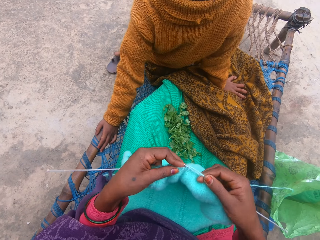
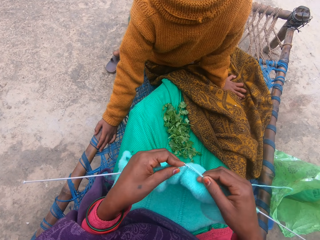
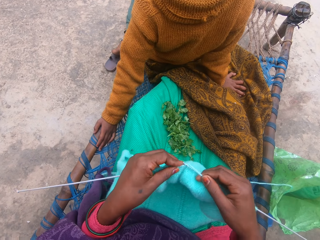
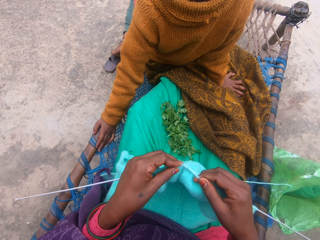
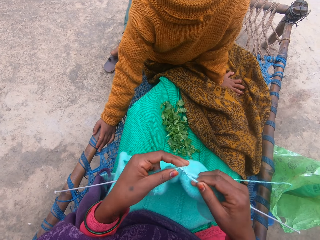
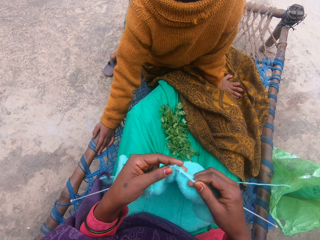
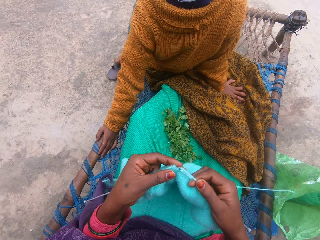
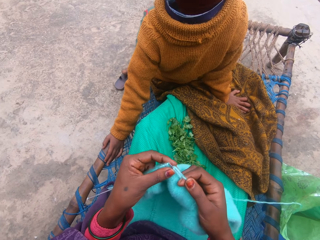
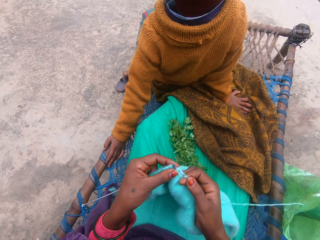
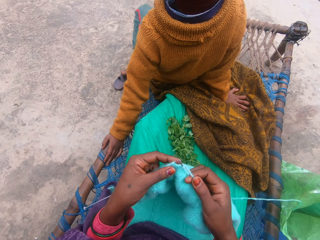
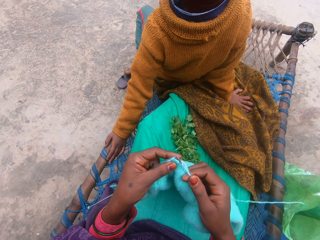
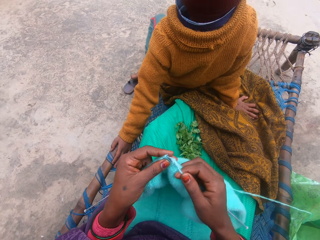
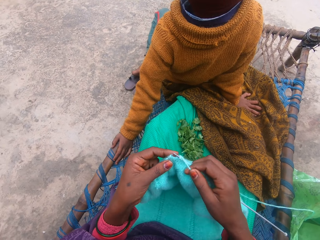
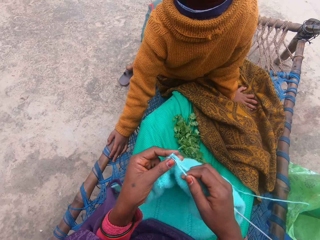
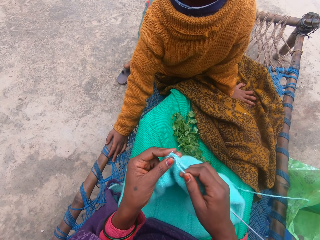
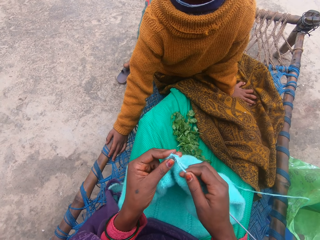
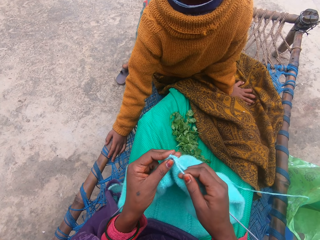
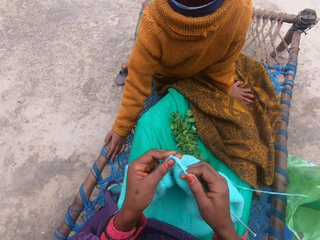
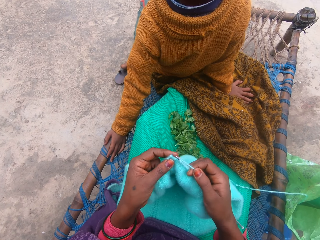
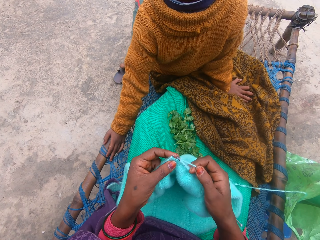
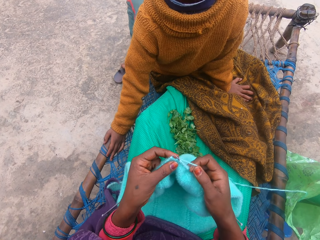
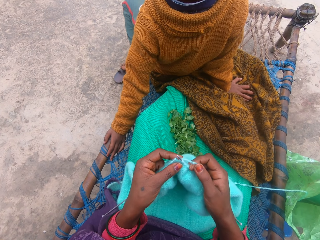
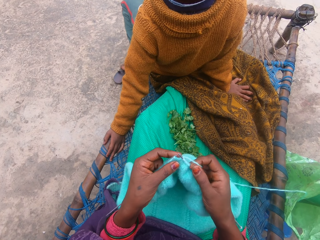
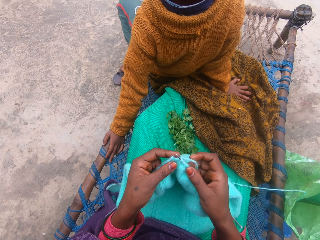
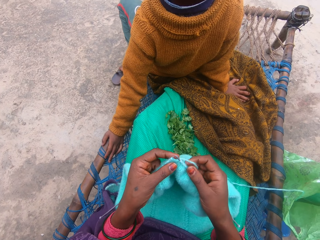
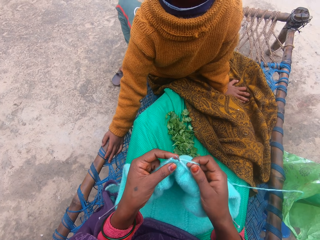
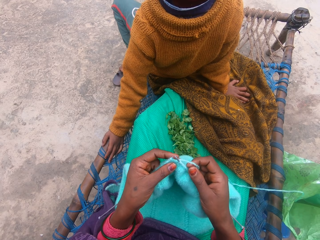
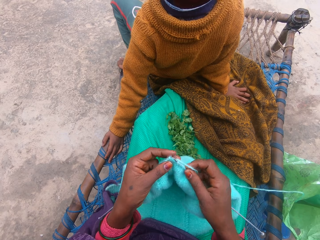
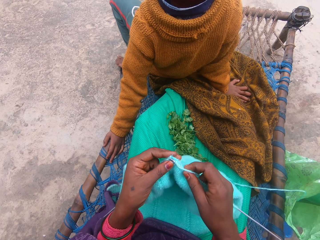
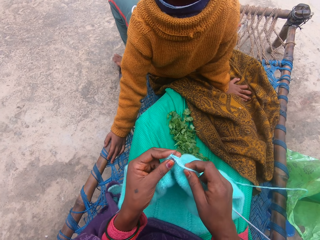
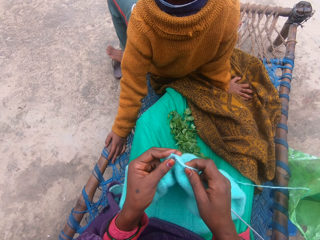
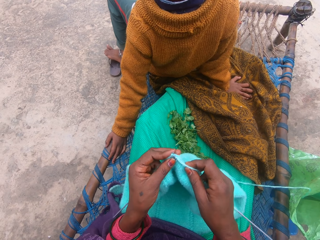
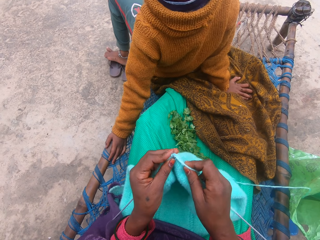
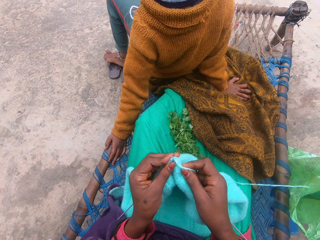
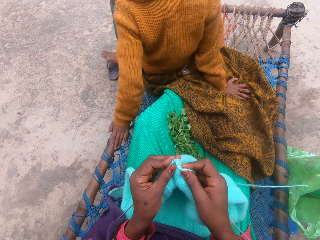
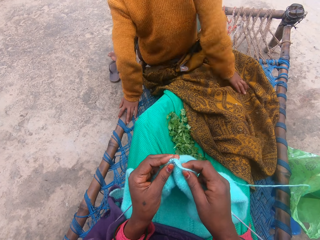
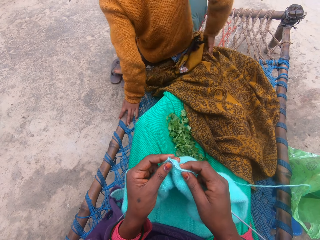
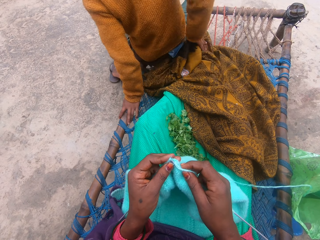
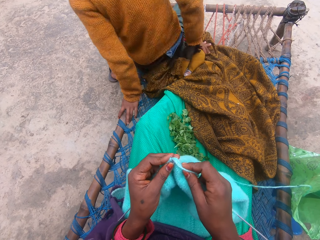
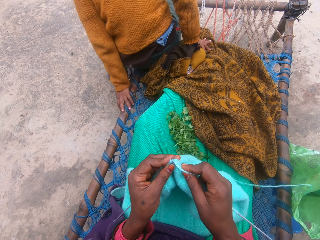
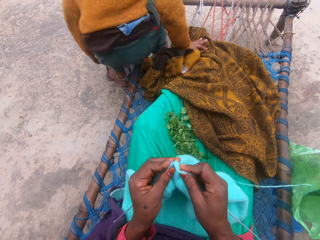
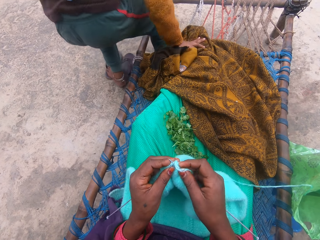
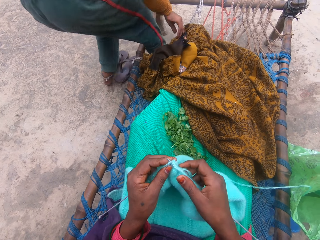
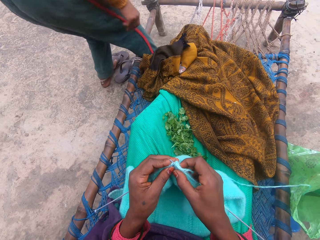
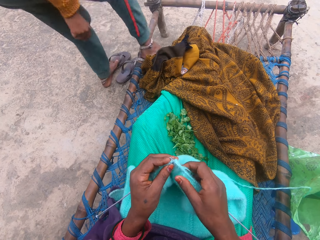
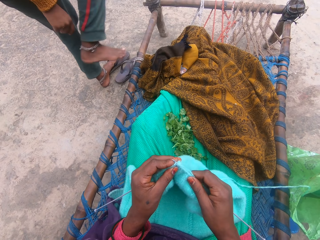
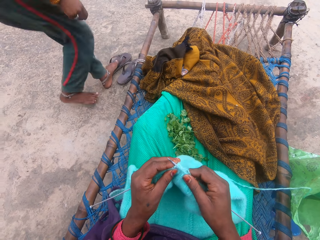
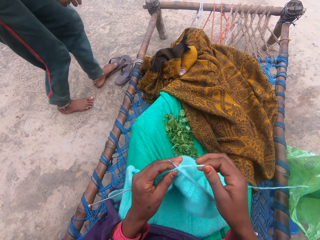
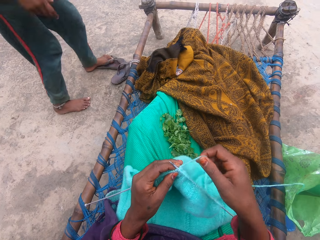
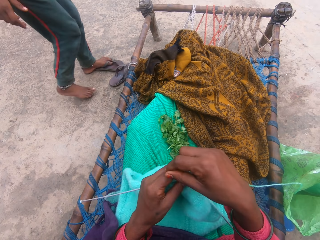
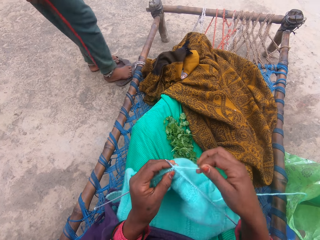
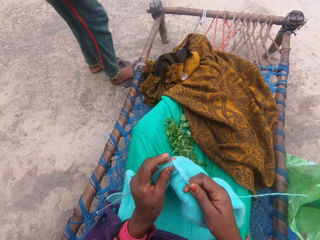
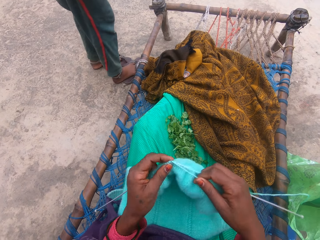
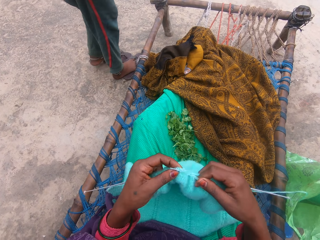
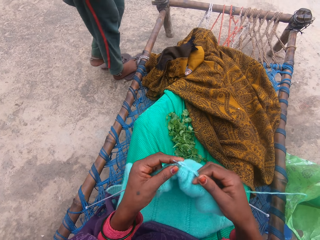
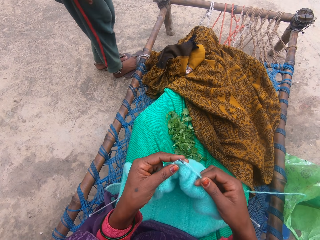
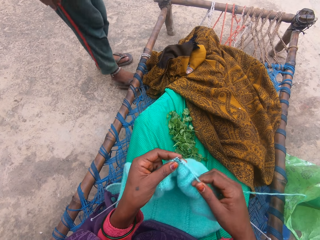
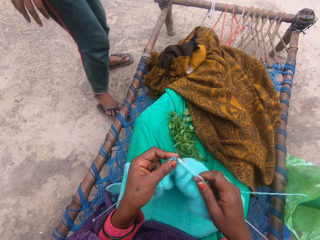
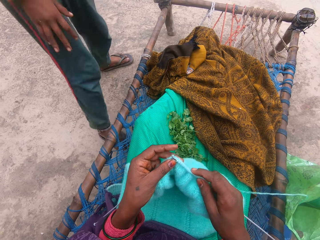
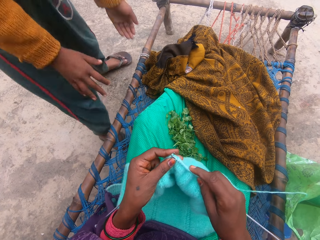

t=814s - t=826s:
The camera wearer stretches the fabric. They knit the fabric. A man stands in front of the camera wearer.

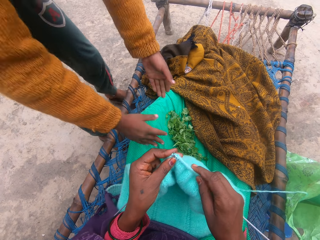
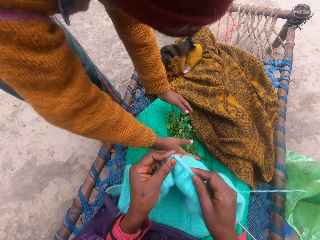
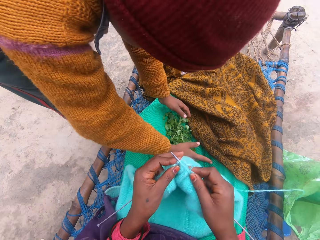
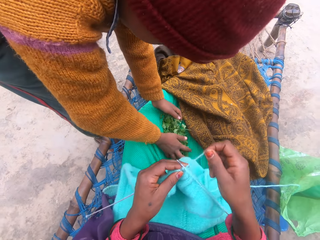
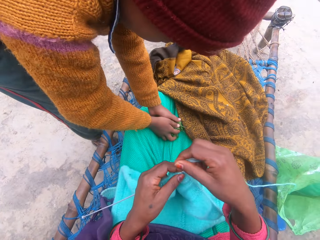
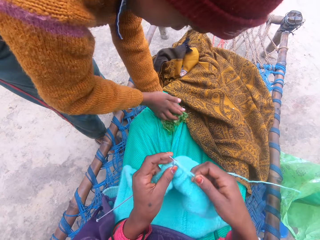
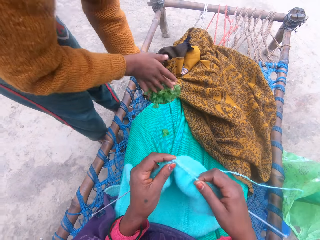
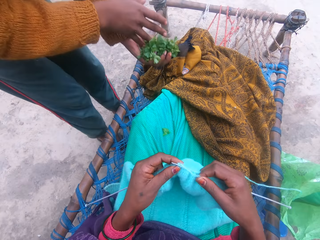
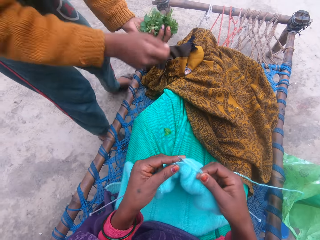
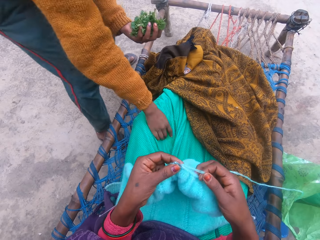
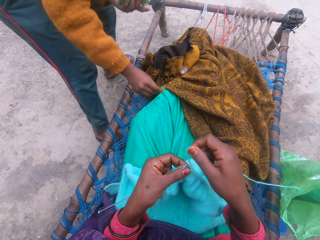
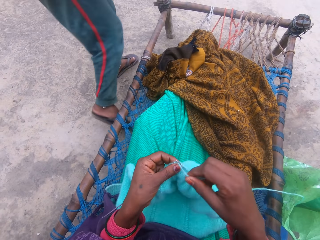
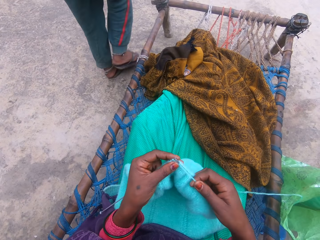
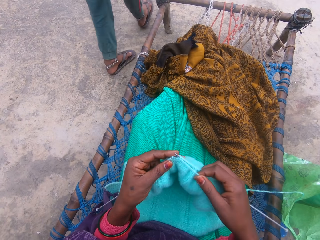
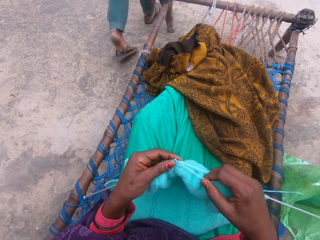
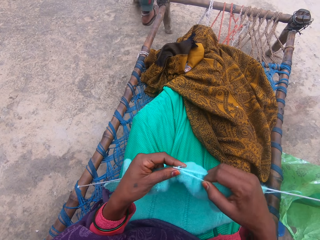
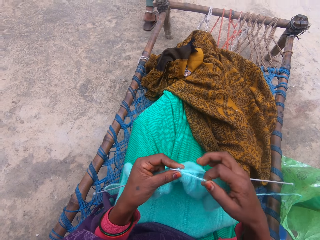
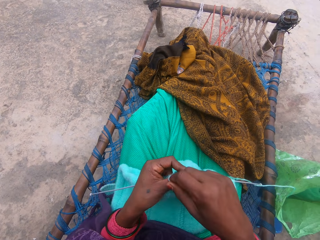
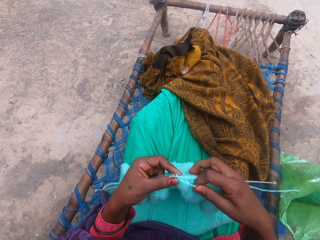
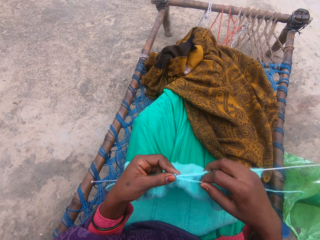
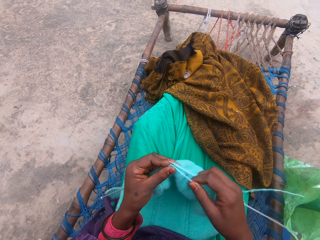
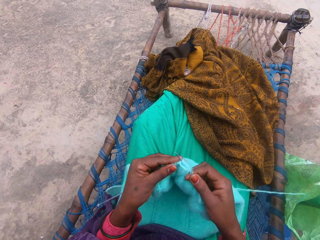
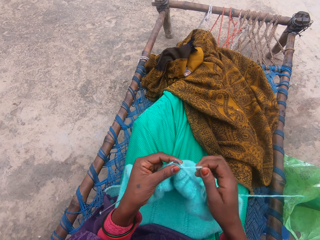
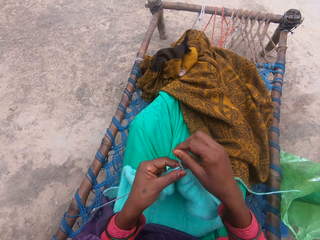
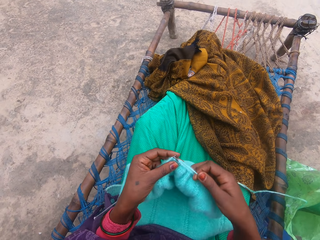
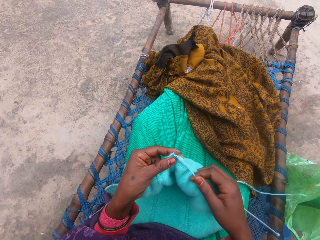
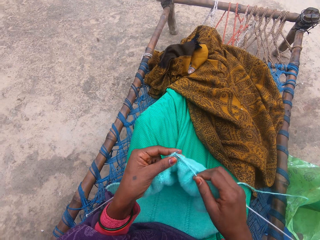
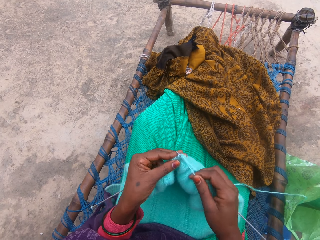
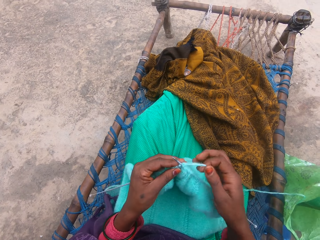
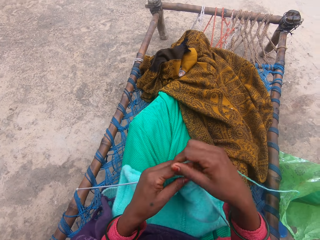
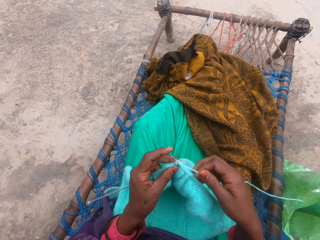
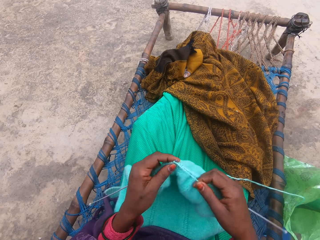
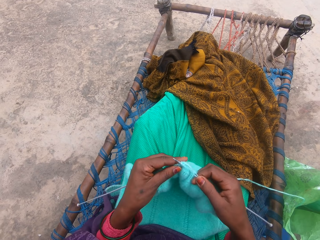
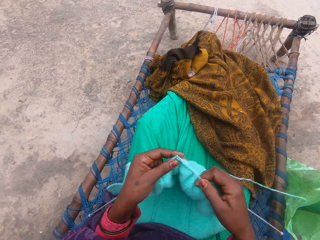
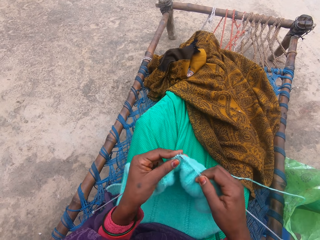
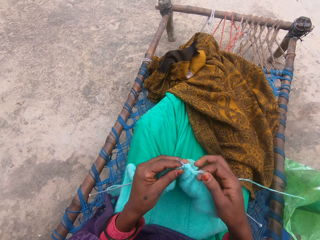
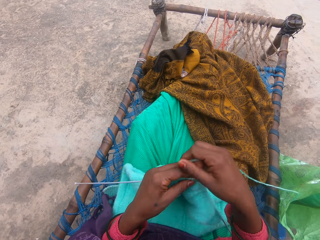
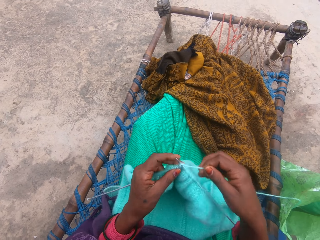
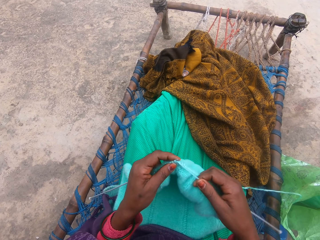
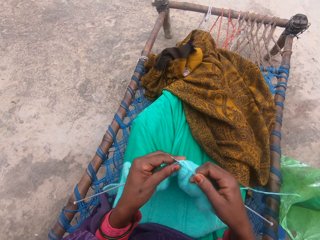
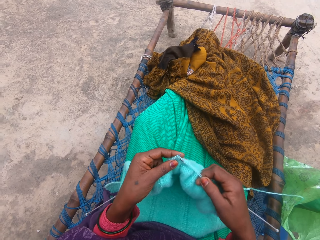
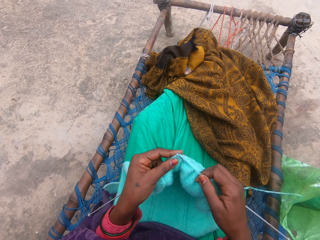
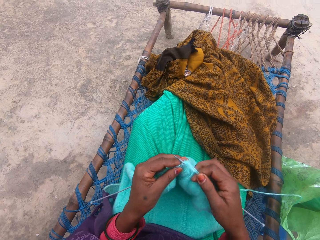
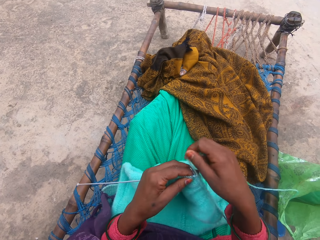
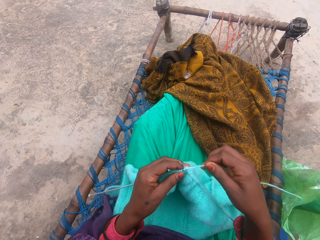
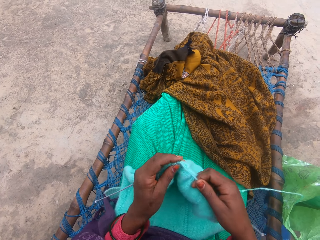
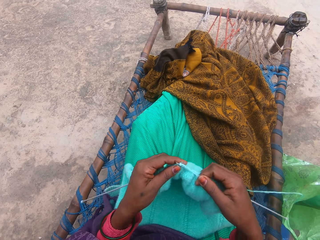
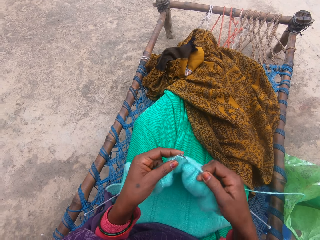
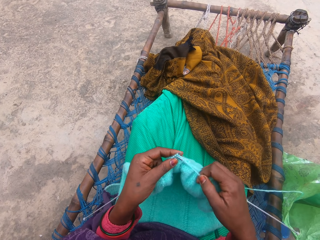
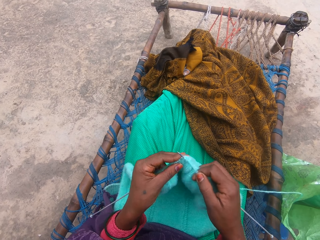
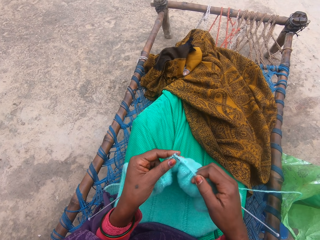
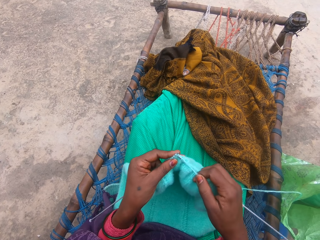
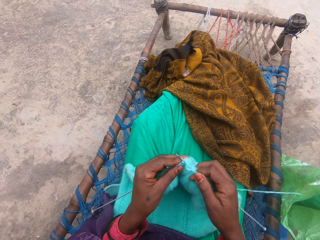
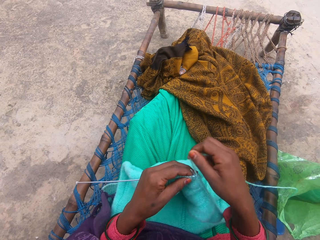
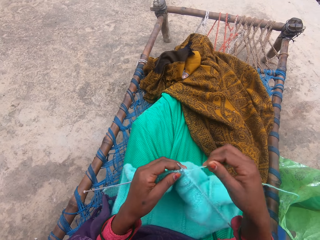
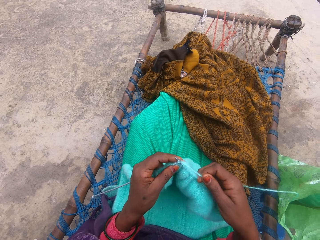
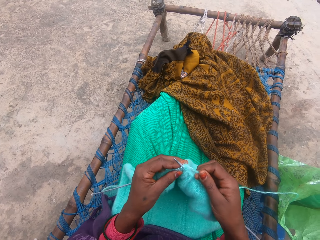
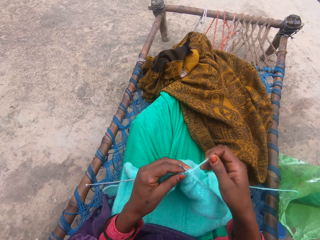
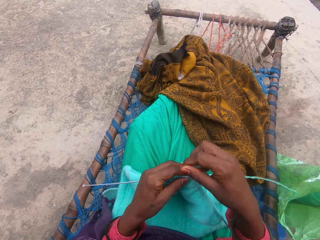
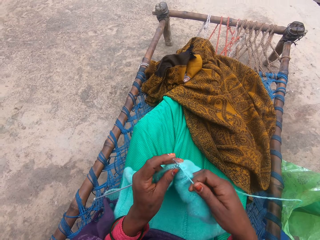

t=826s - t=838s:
A boy packs leaves on the camera wearer's lap. The boy holds the vegetable. The camera wearer knits the fabric.
